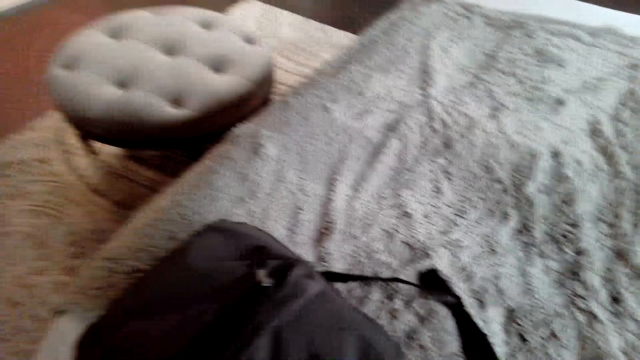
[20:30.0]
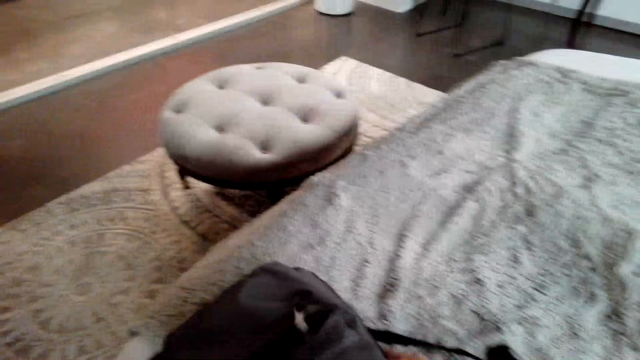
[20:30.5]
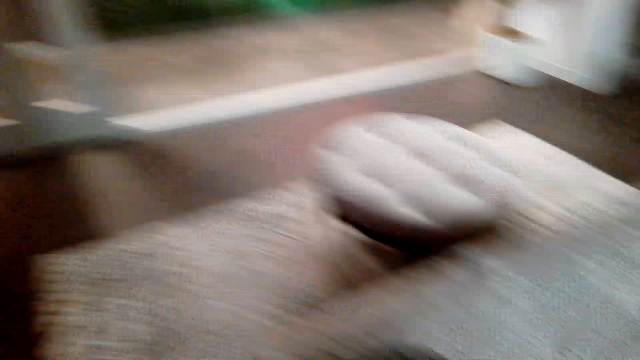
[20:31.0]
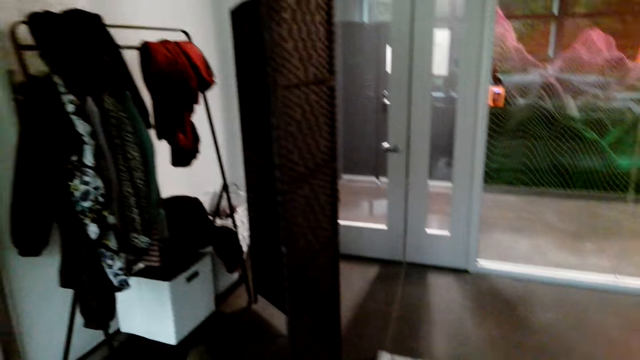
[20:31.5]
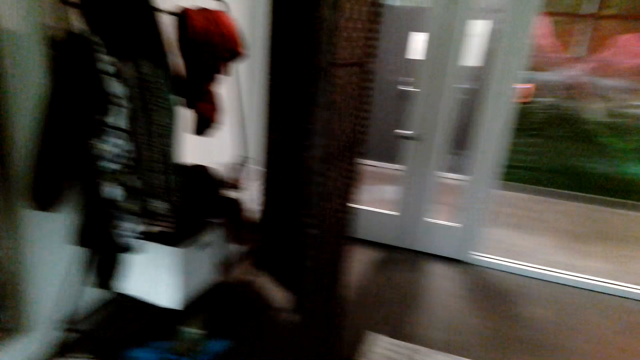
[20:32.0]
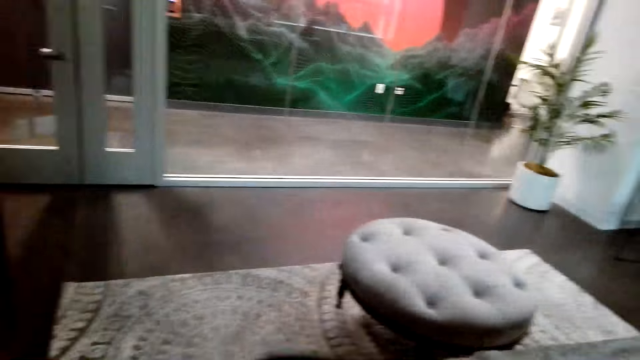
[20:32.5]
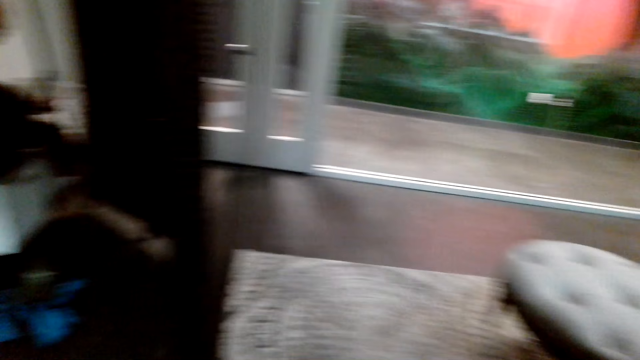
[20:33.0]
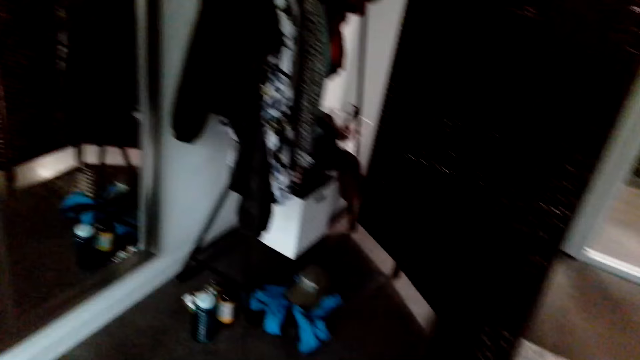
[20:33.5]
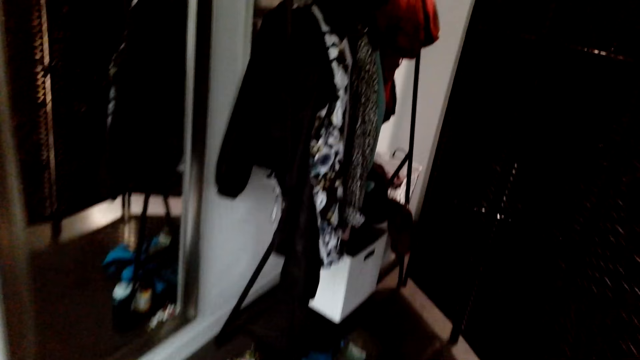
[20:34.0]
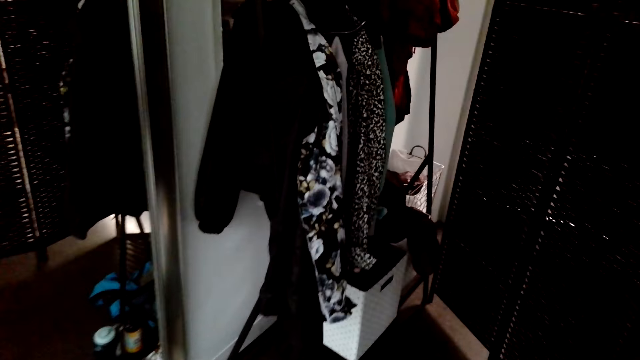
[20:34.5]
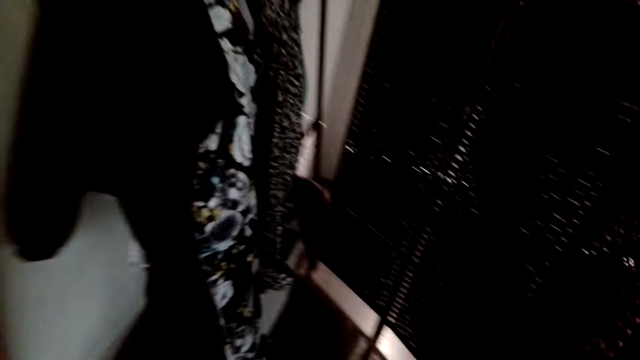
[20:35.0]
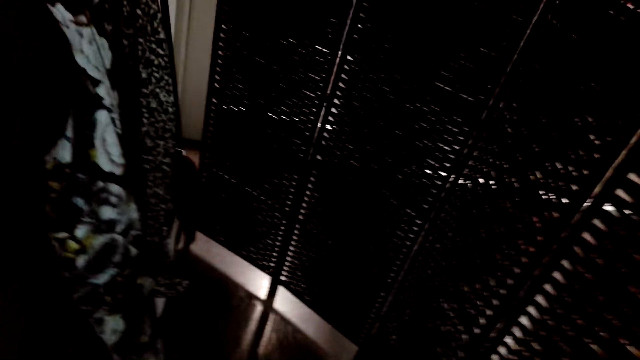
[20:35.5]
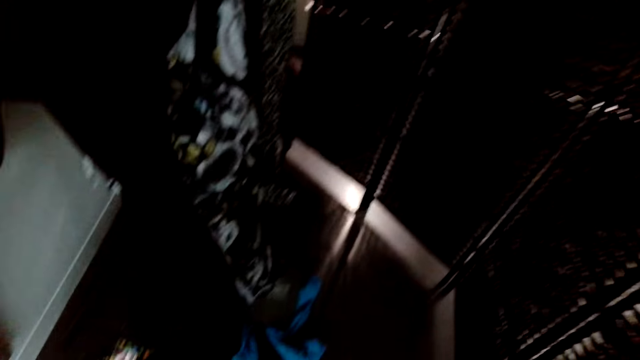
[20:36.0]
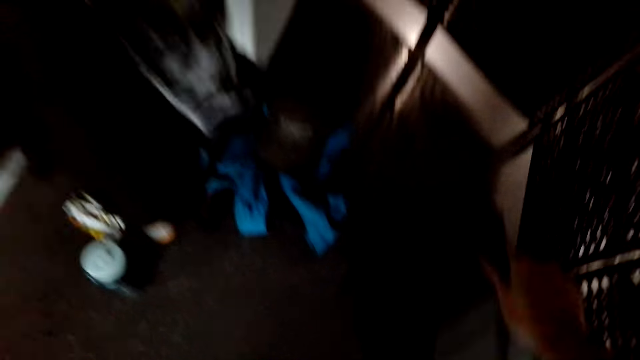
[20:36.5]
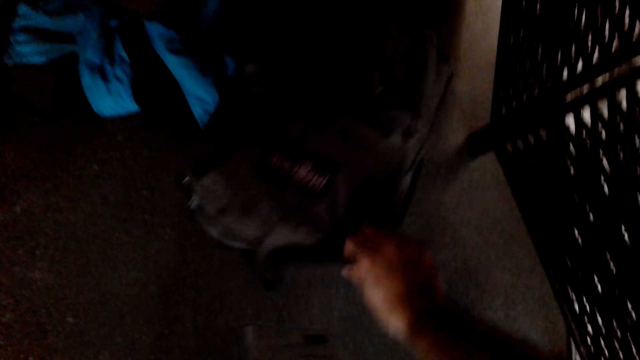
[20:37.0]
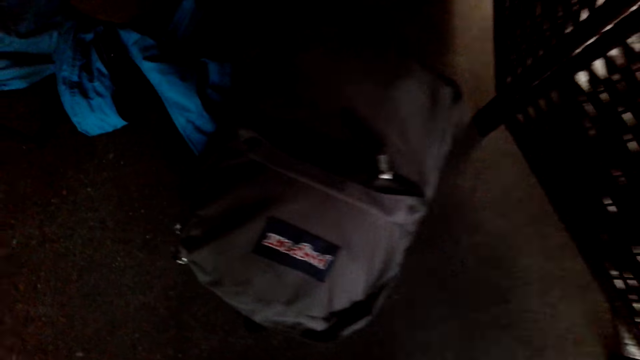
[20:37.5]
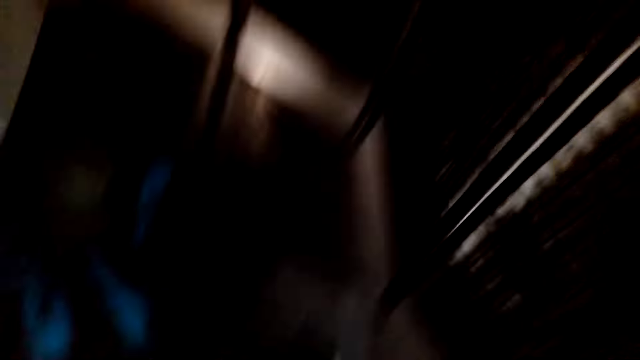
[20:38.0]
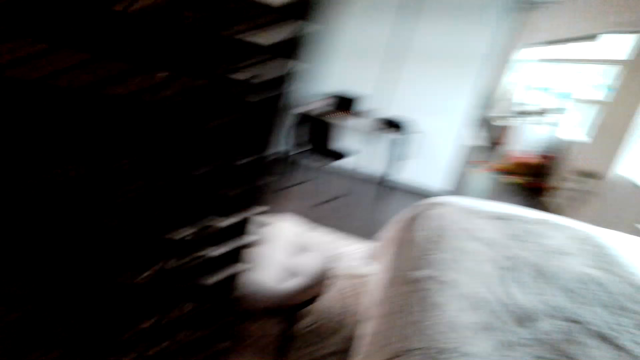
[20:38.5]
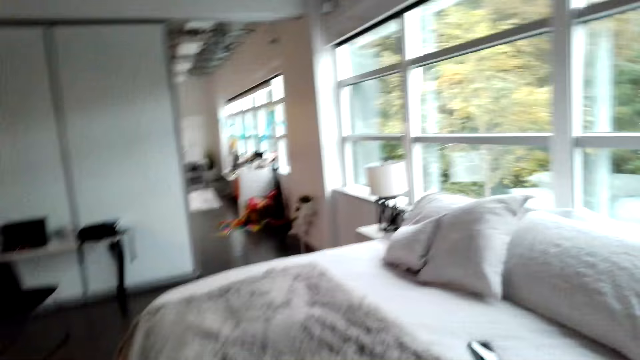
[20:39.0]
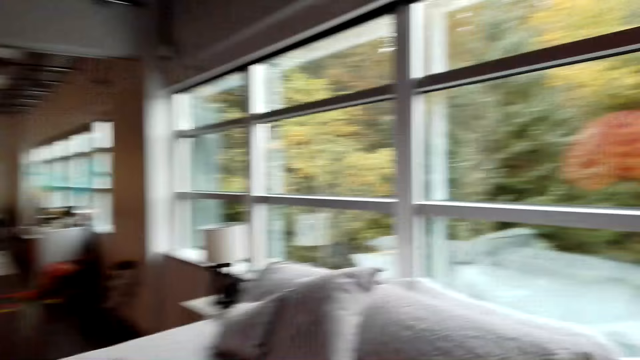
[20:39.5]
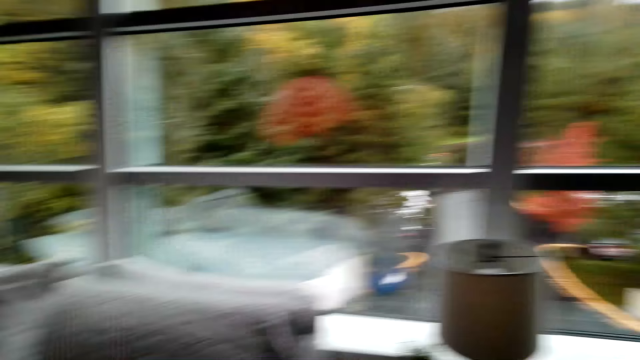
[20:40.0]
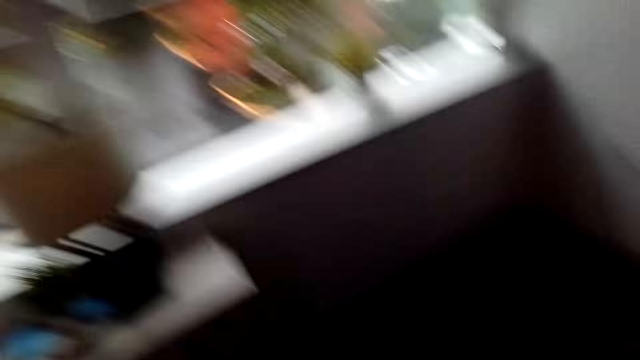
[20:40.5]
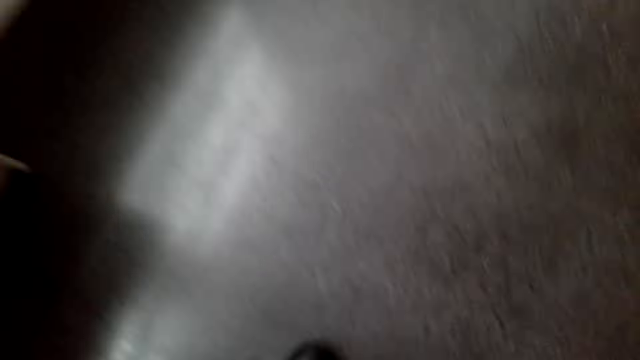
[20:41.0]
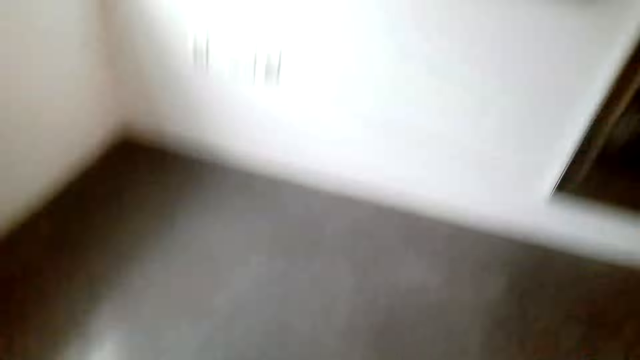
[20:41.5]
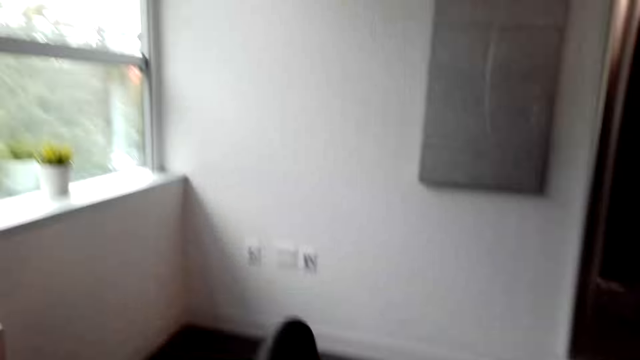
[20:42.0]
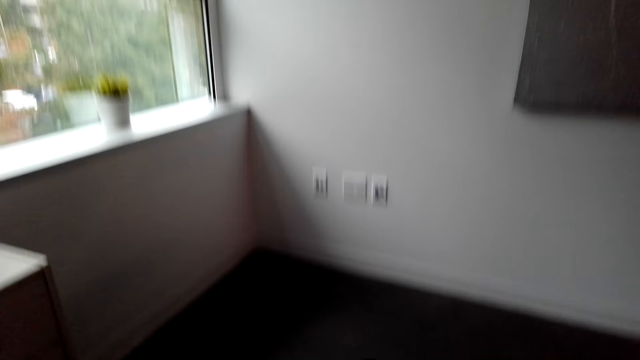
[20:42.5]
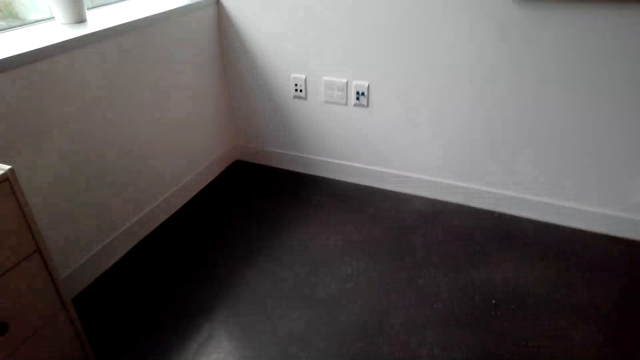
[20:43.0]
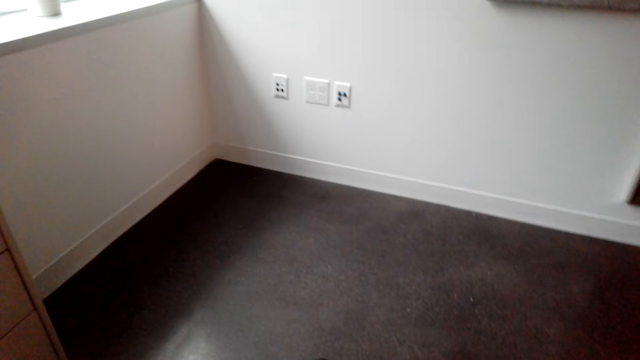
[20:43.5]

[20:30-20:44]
The camera wearer looks around the room and walks around the room. They drop the bag on the floor. They look around the room and walk around the room.

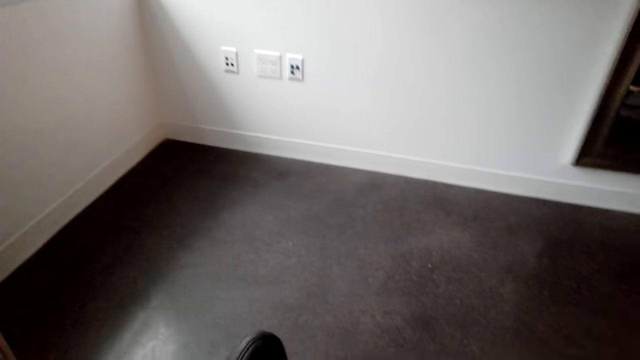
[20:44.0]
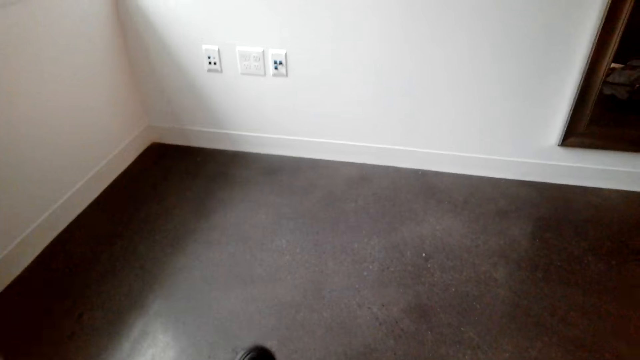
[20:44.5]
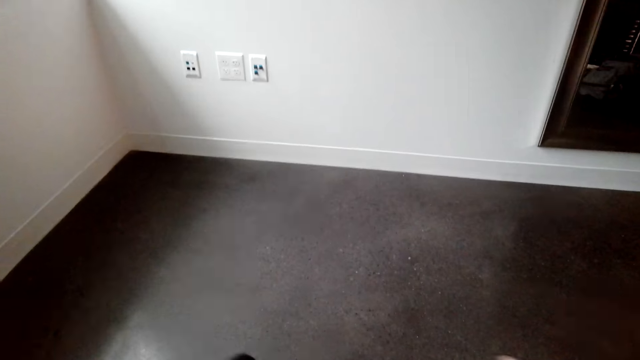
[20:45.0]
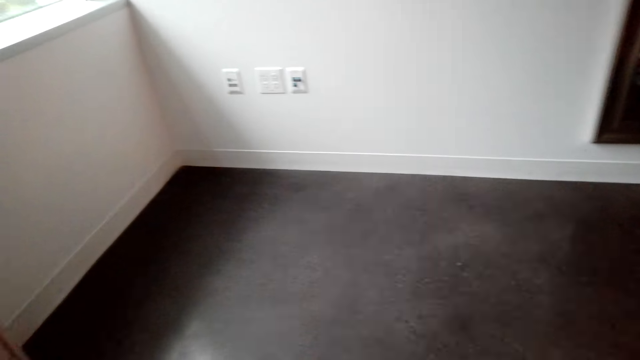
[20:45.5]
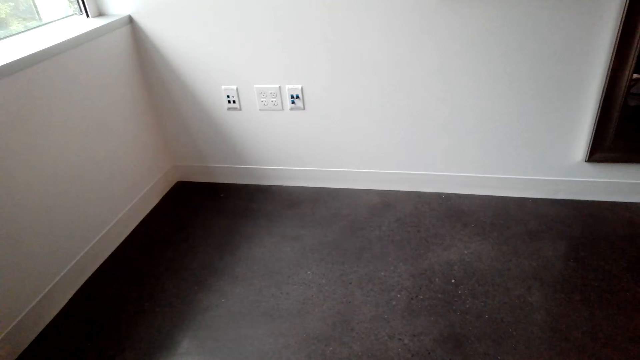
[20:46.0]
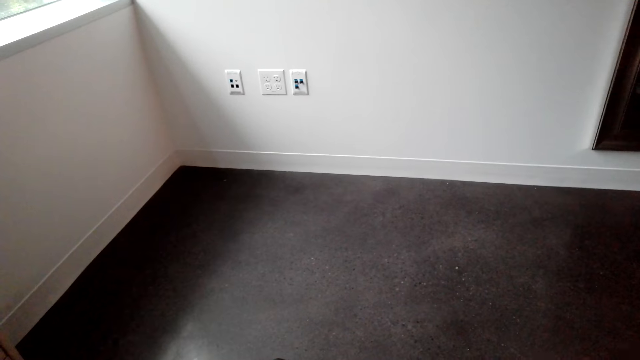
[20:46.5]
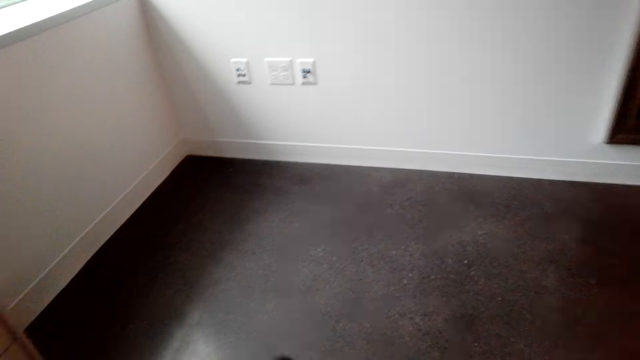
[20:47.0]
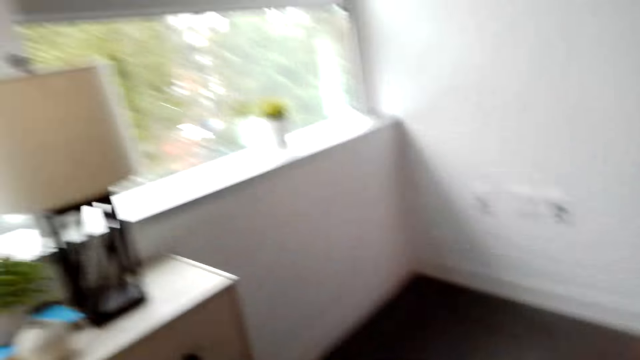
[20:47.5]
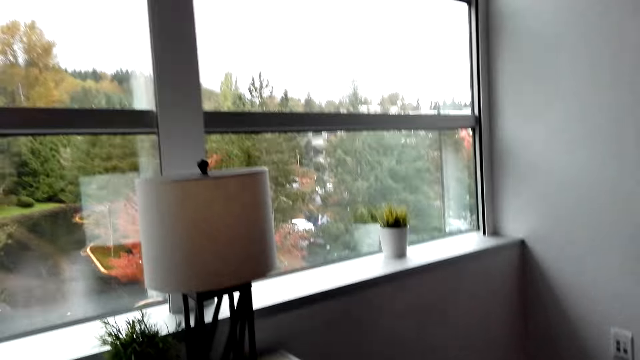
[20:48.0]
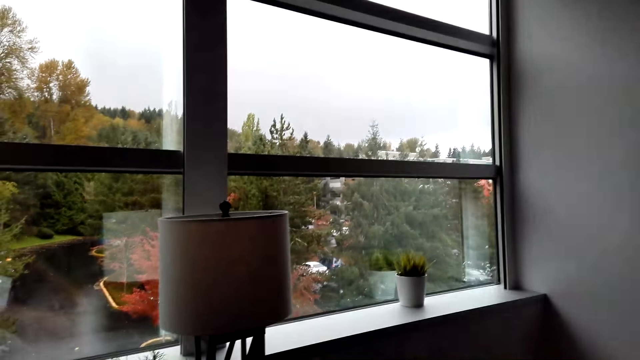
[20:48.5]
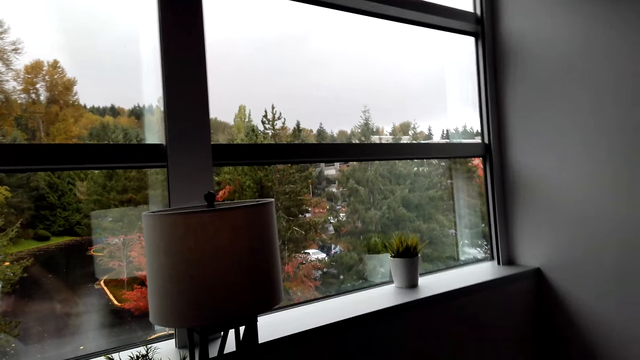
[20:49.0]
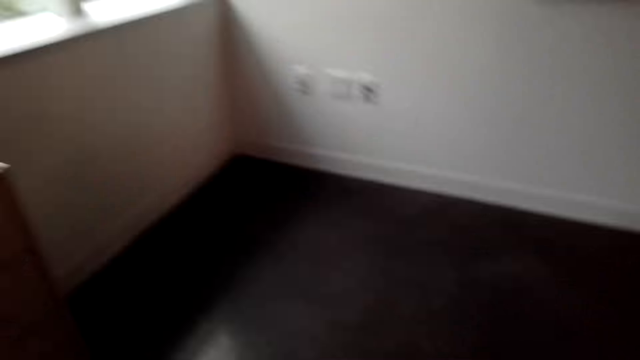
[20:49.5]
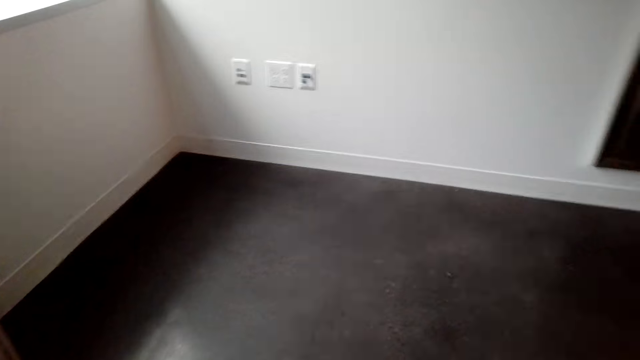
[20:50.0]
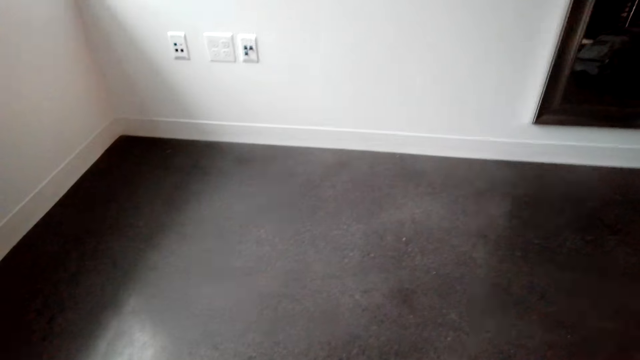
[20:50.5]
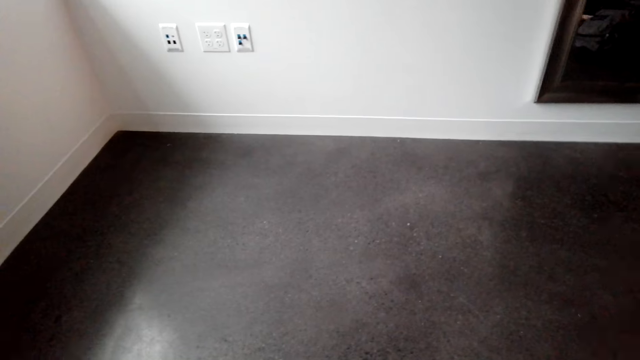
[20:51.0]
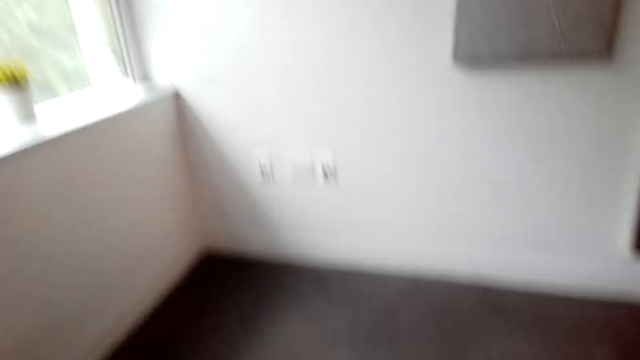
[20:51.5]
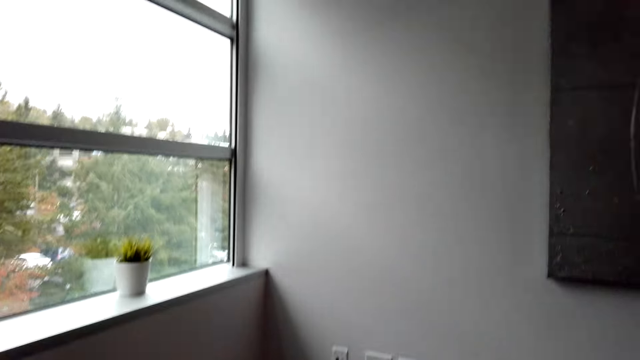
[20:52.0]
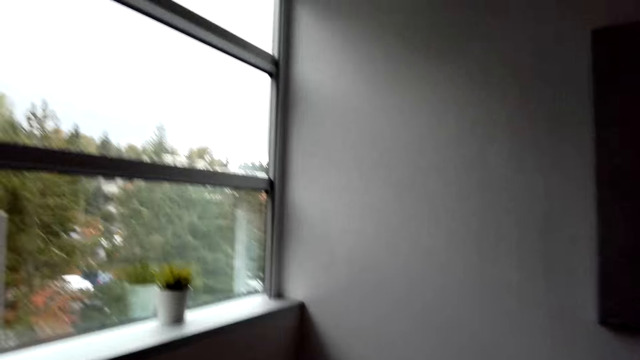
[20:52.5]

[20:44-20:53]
The camera wearer stares at the sockets on the wall. They look around the room.
